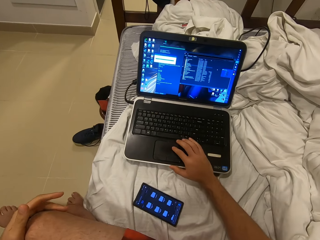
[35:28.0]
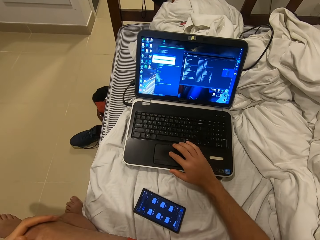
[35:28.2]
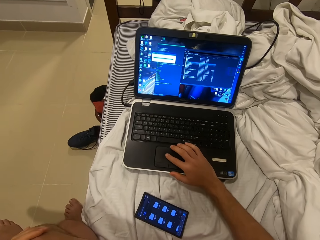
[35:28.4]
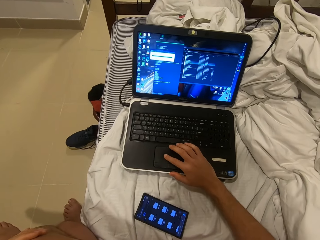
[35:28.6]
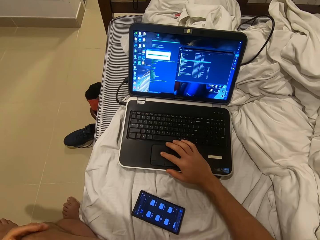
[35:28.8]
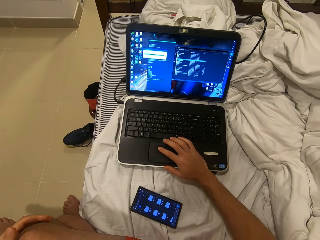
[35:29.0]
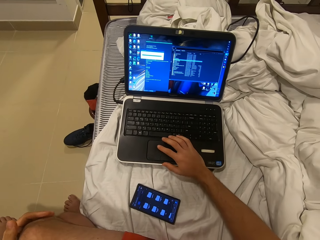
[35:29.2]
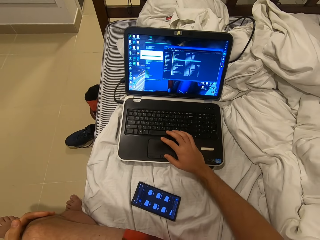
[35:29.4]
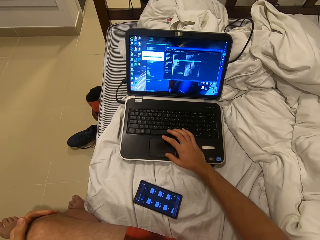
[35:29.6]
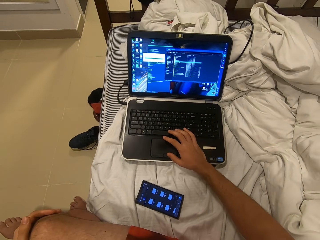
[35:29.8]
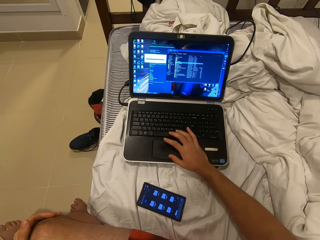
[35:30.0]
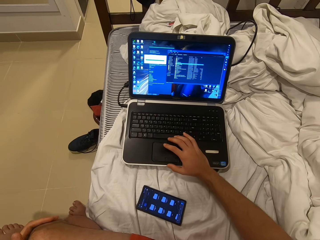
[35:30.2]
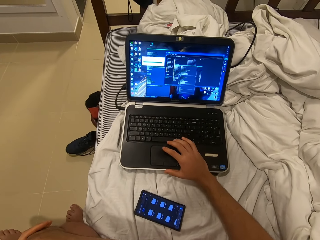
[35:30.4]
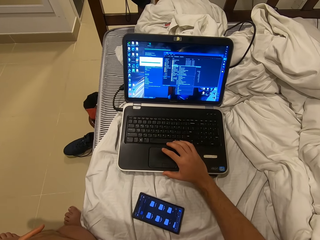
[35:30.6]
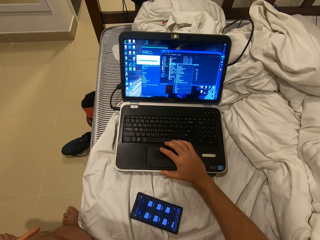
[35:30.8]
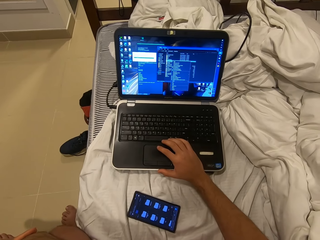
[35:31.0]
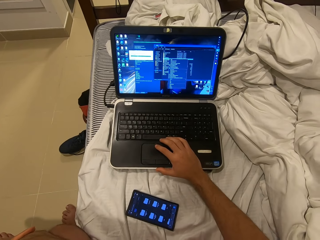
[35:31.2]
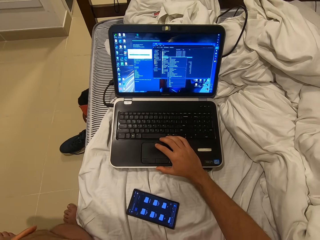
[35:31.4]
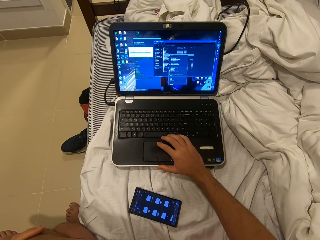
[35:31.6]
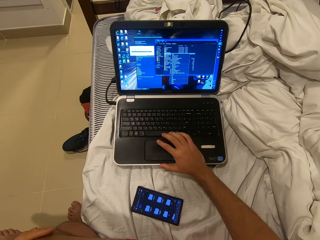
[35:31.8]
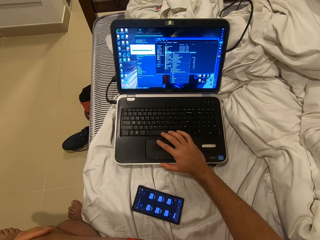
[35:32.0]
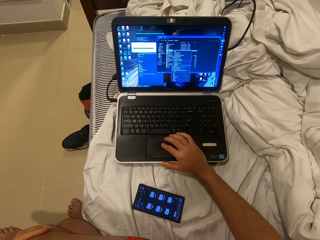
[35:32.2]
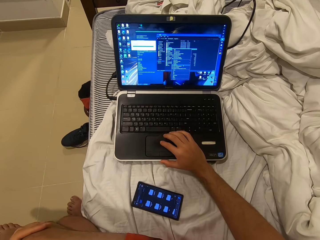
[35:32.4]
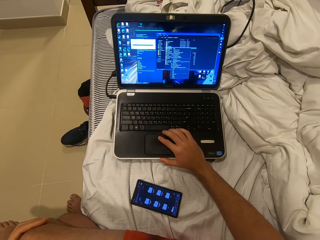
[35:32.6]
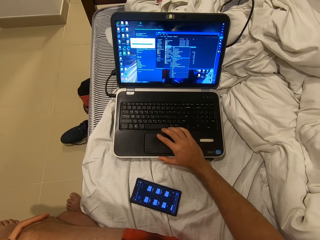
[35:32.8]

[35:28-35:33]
The camera wearer operates a laptop.

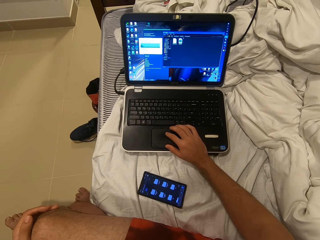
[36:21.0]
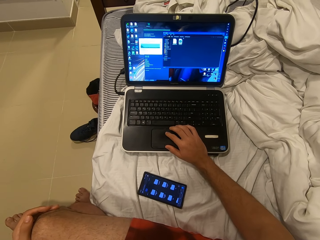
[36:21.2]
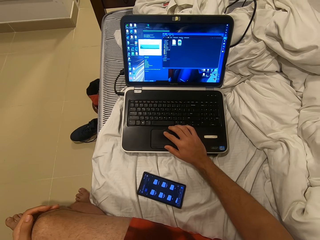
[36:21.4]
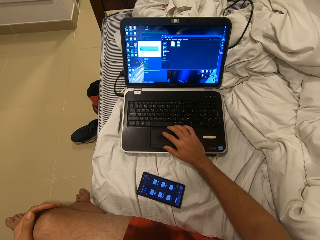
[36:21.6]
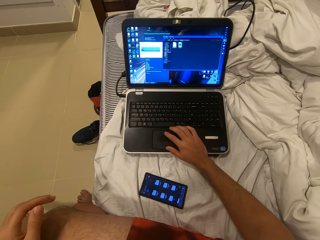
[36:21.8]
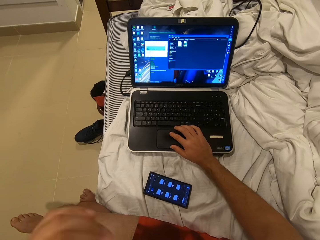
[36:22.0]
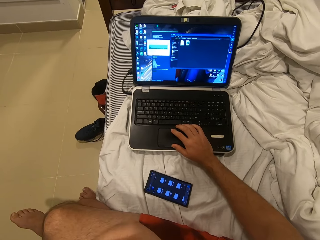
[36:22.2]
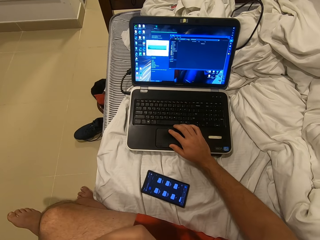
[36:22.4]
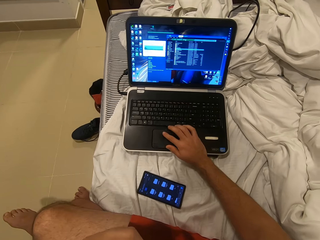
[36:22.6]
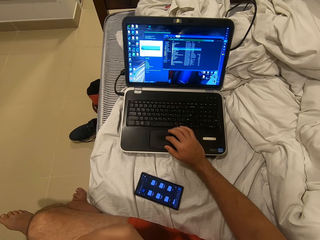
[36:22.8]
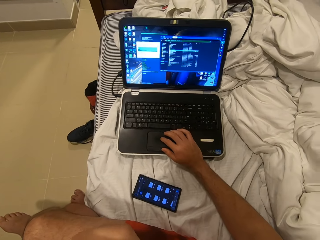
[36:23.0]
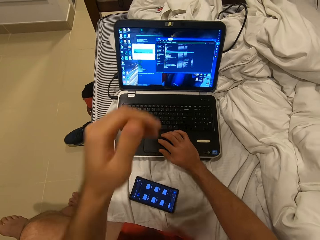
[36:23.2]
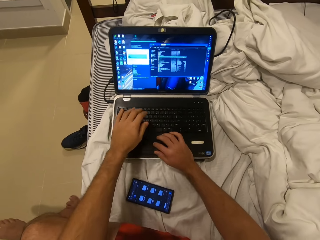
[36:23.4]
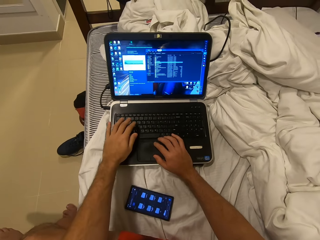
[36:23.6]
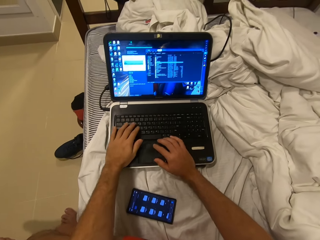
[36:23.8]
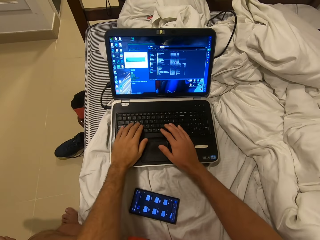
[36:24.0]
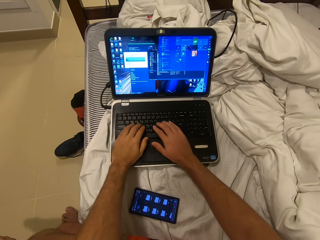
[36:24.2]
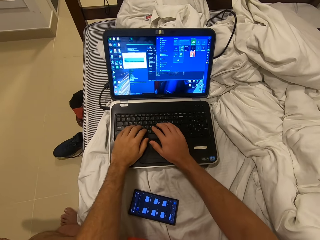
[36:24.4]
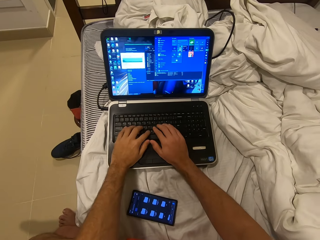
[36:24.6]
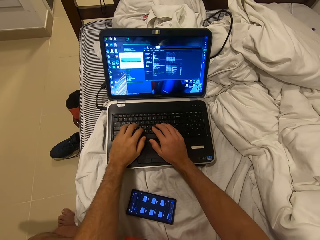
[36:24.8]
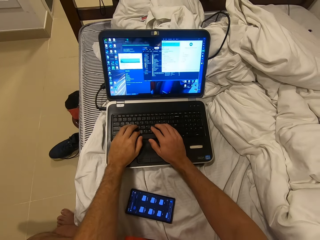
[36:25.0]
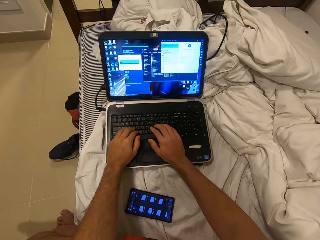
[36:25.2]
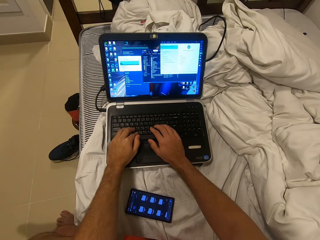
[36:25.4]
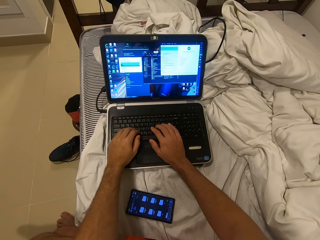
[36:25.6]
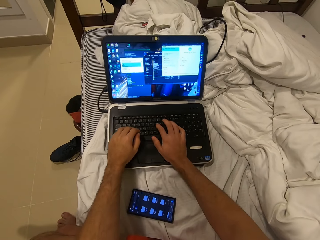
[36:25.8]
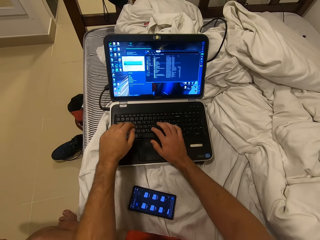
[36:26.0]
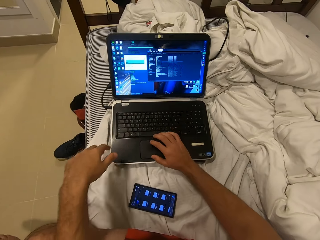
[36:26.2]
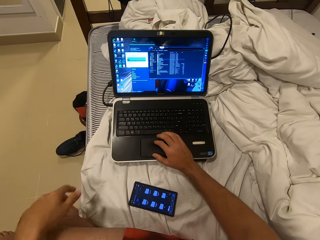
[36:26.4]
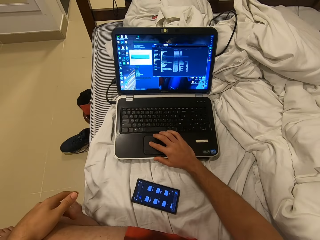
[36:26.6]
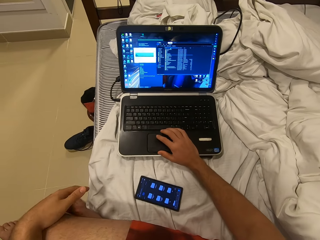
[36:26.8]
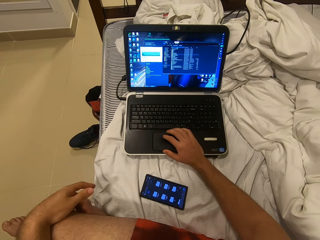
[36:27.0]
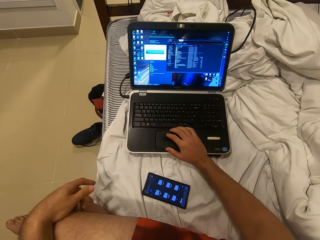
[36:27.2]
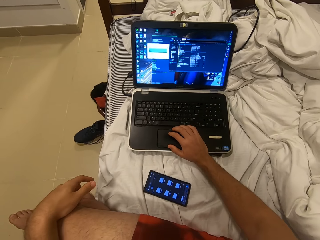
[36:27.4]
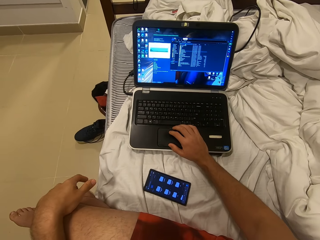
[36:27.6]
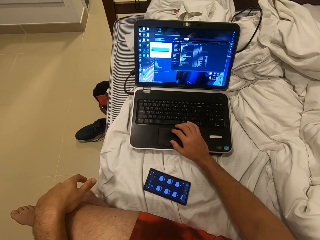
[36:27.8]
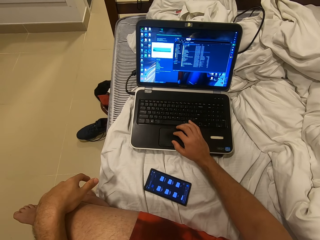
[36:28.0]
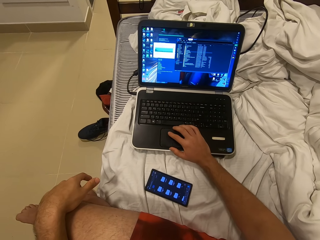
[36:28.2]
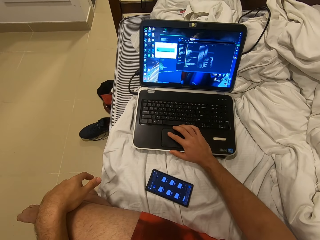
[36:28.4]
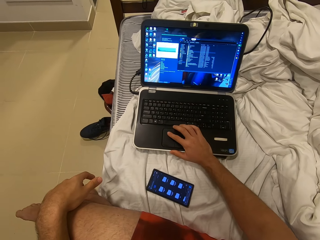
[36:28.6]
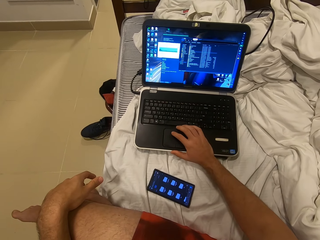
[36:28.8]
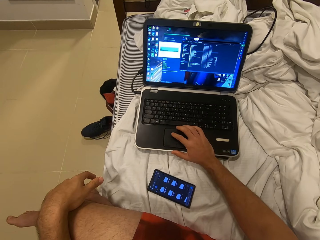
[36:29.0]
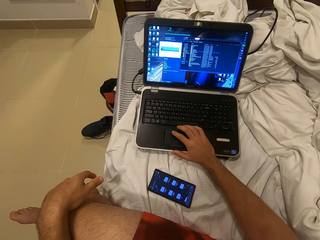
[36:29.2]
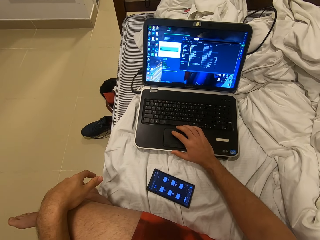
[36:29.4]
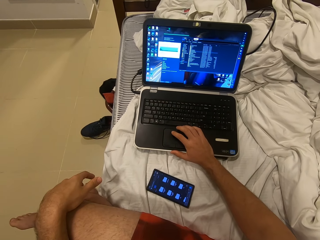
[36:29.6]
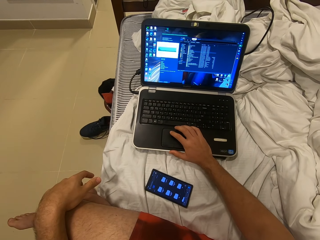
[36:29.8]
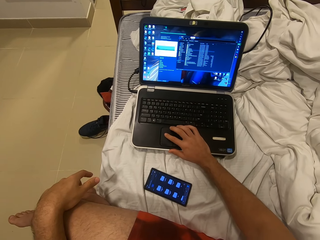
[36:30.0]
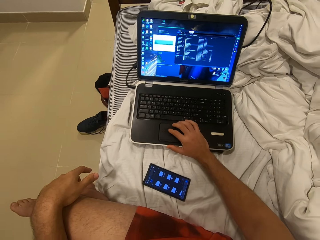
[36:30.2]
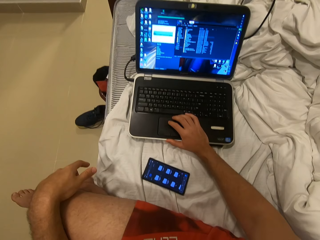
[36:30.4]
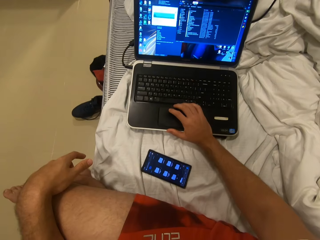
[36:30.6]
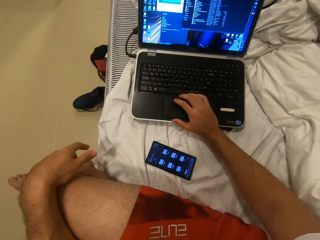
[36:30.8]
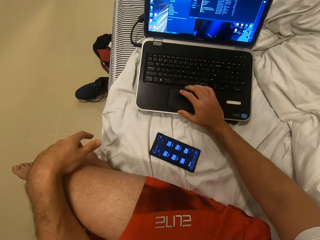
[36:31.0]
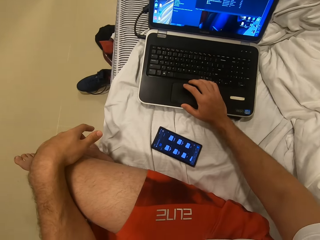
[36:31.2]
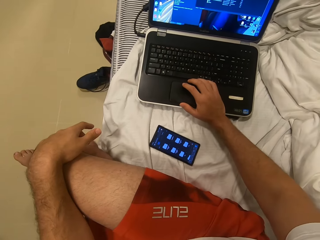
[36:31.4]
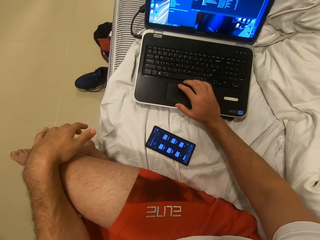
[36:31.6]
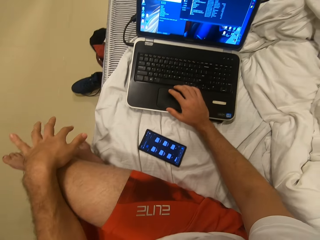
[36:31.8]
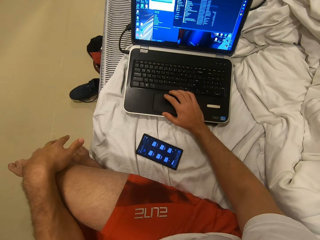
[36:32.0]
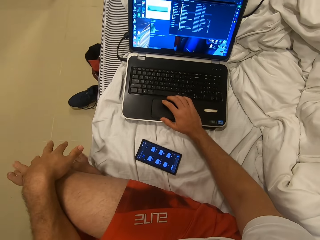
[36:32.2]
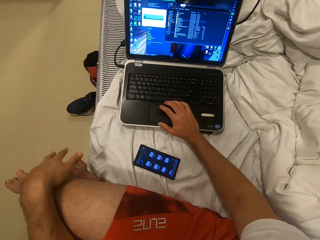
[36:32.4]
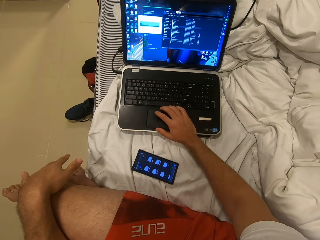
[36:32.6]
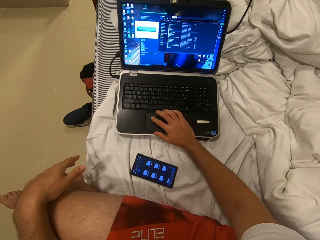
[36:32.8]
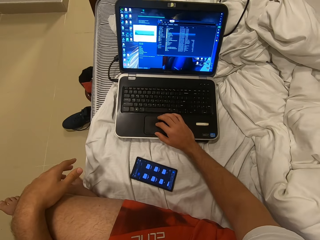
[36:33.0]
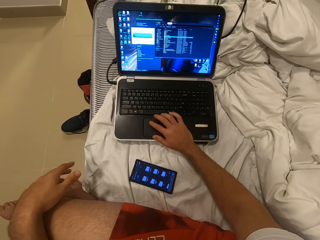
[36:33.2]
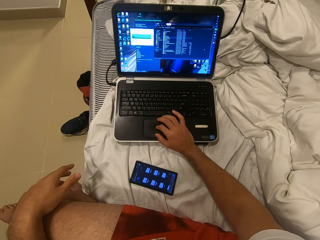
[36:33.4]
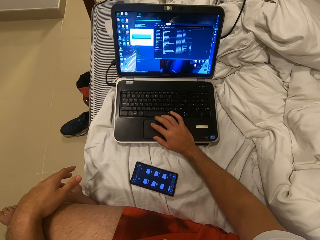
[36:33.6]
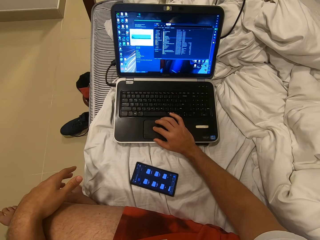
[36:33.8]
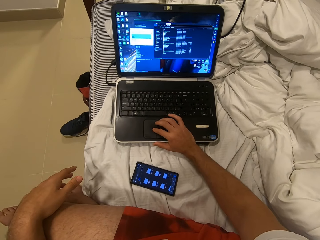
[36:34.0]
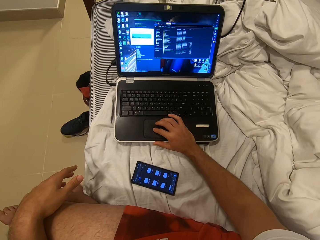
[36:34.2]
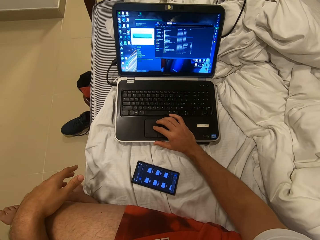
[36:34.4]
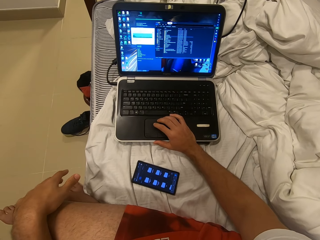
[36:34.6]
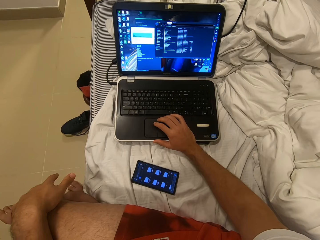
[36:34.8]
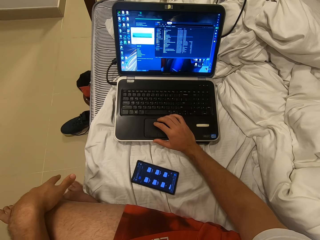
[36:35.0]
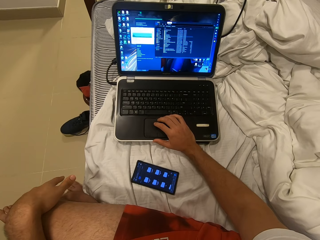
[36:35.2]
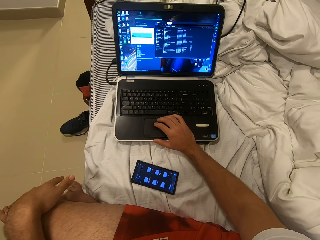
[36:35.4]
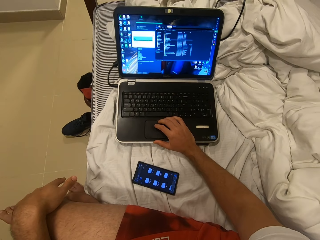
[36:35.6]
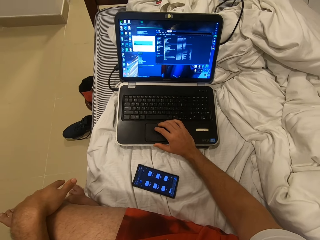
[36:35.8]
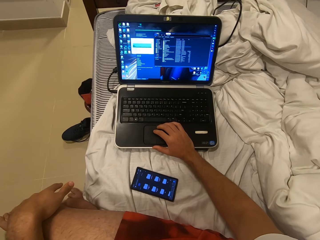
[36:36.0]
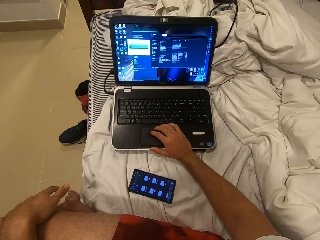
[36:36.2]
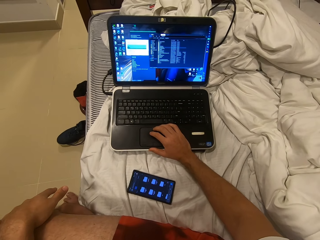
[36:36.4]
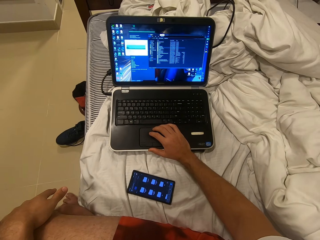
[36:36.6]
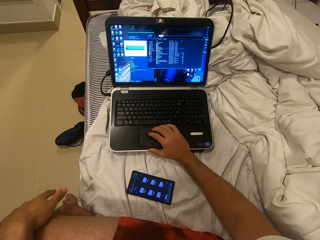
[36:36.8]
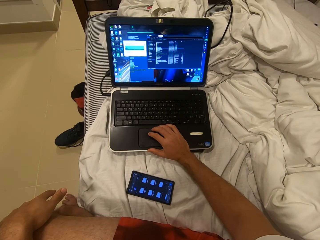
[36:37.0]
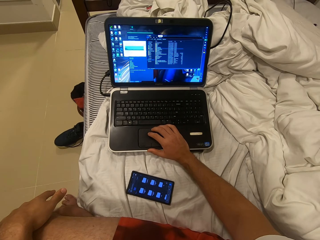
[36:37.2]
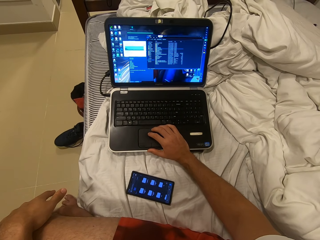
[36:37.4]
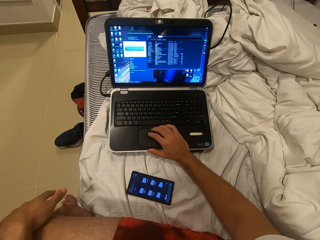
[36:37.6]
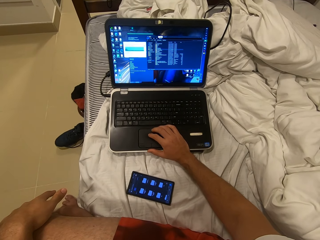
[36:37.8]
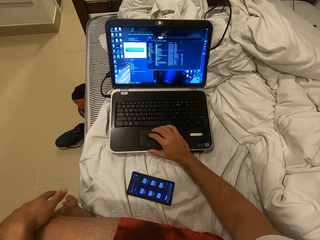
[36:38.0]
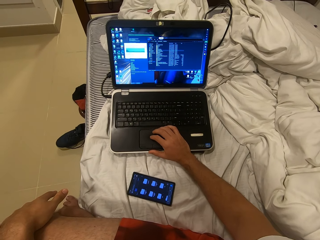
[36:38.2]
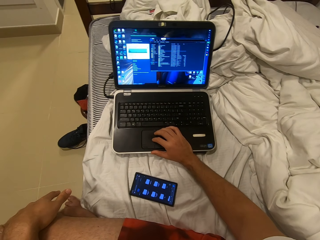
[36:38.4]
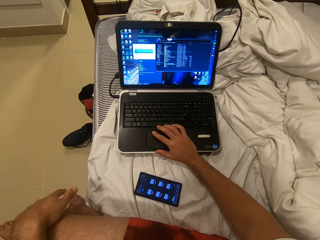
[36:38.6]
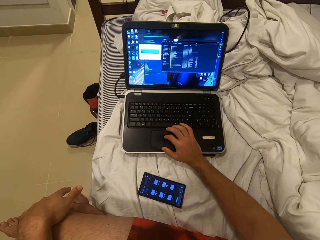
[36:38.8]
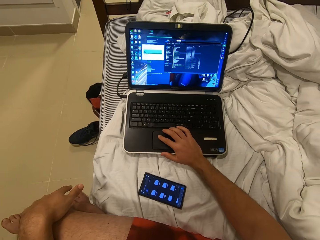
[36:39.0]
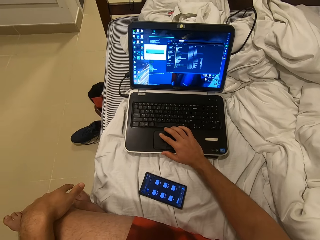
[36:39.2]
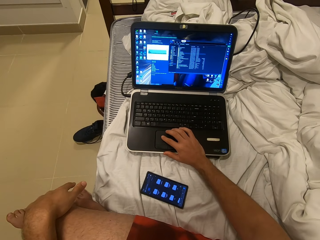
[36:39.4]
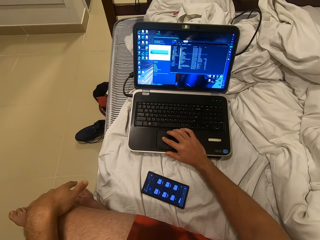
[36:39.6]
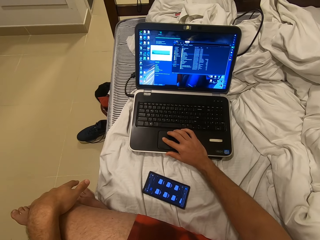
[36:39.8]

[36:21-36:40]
The camera wearer touches the face. They operate the laptop with both hands. They operate the laptop with the right hand. They turn around. They tap the leg. They operate the laptop with the right hand.
